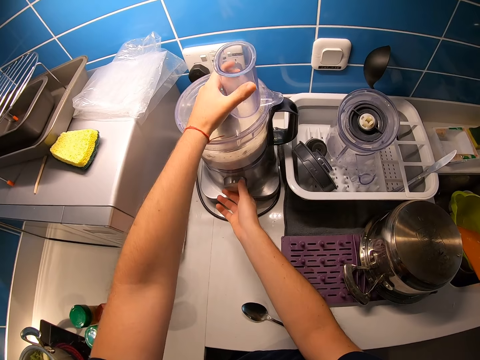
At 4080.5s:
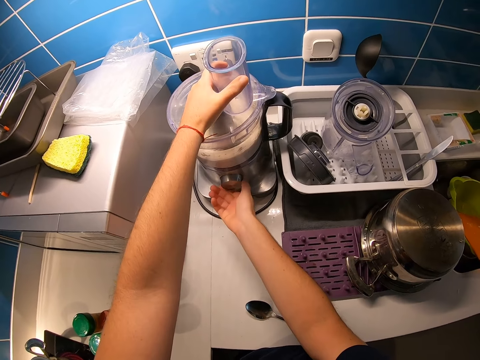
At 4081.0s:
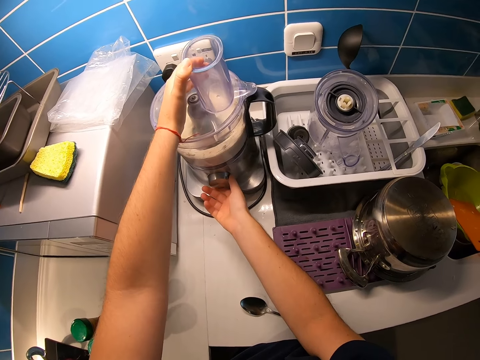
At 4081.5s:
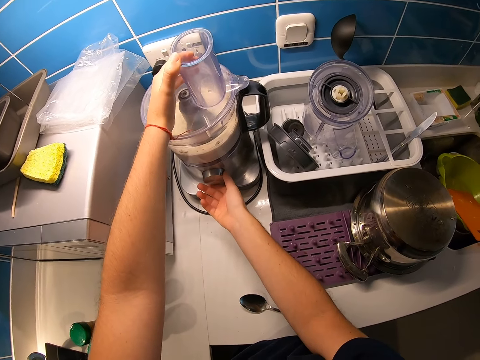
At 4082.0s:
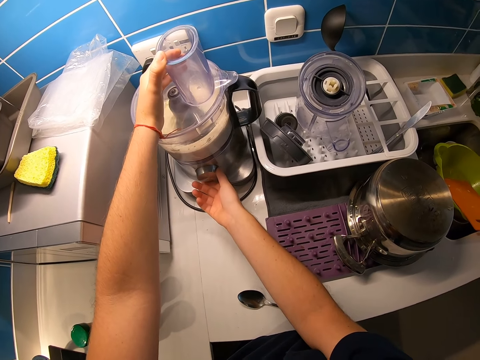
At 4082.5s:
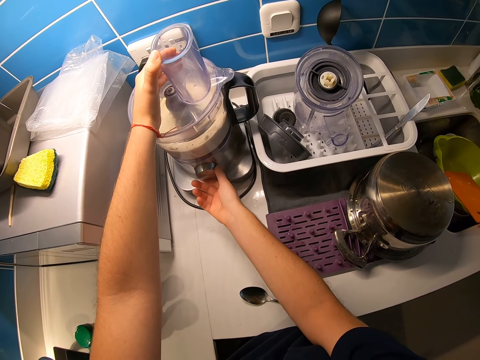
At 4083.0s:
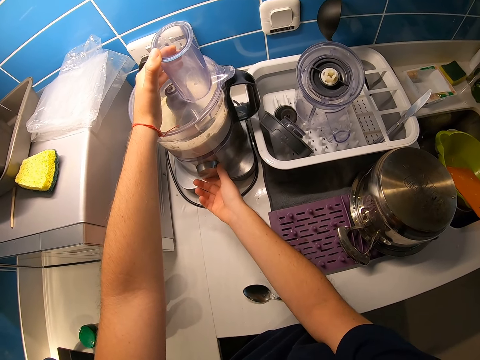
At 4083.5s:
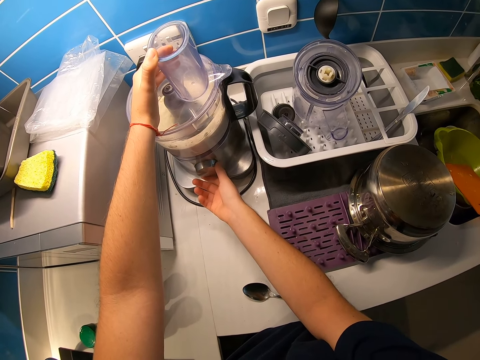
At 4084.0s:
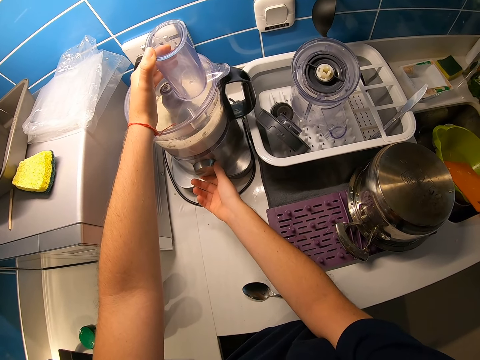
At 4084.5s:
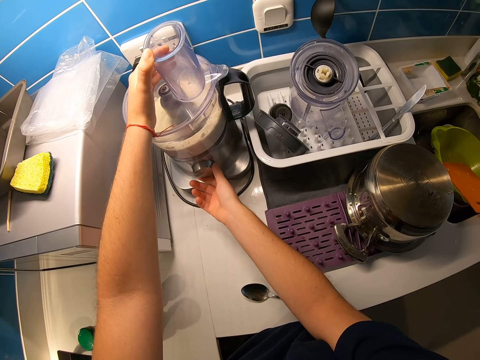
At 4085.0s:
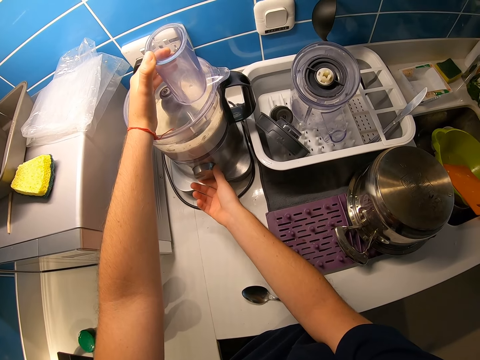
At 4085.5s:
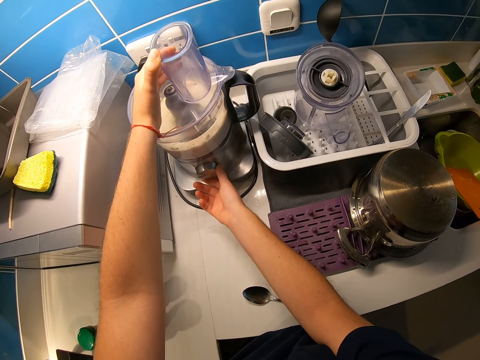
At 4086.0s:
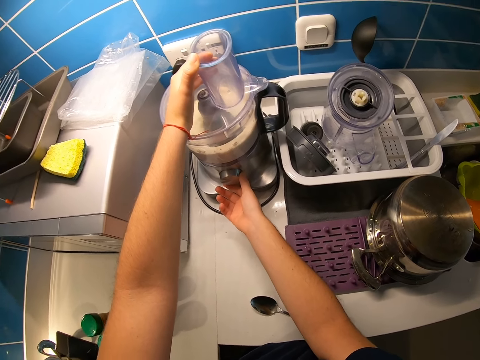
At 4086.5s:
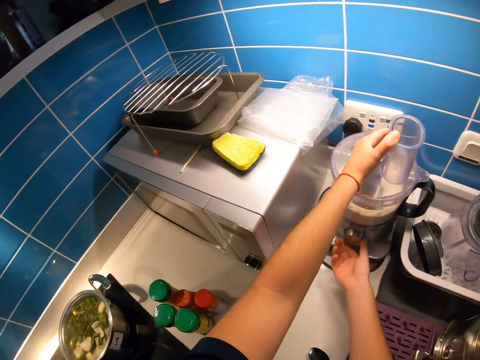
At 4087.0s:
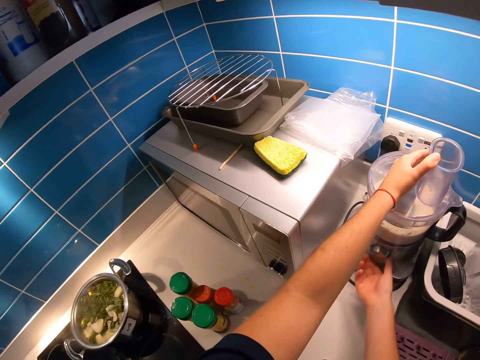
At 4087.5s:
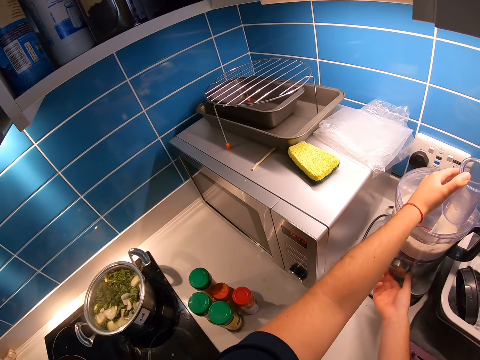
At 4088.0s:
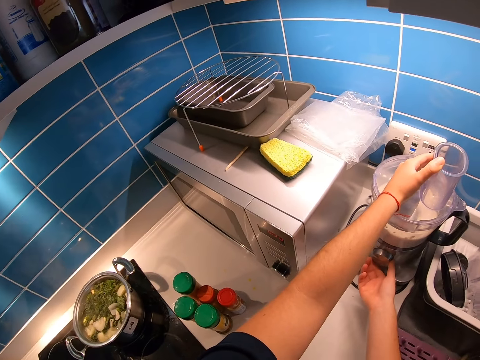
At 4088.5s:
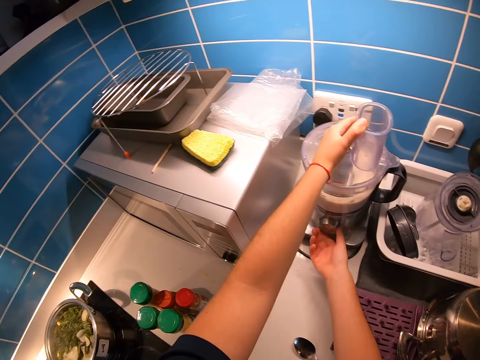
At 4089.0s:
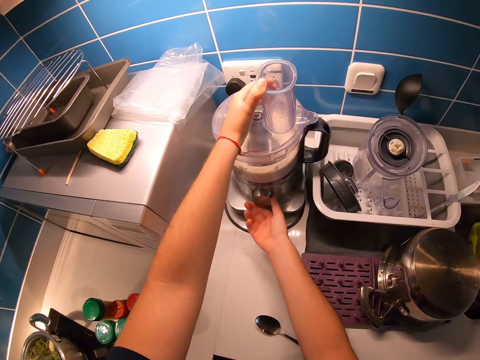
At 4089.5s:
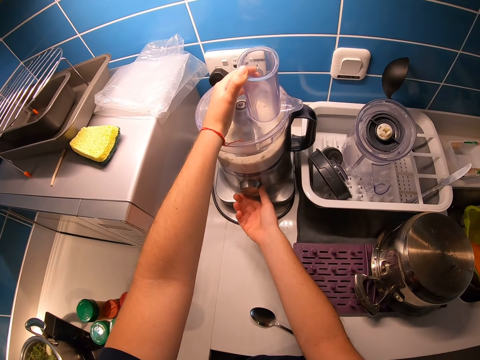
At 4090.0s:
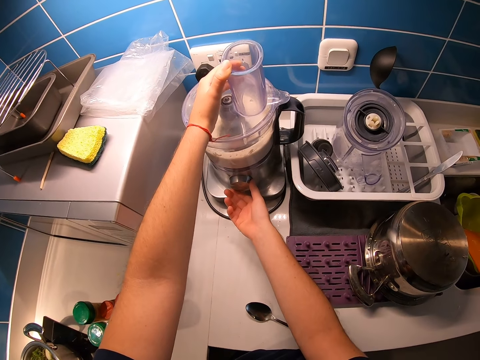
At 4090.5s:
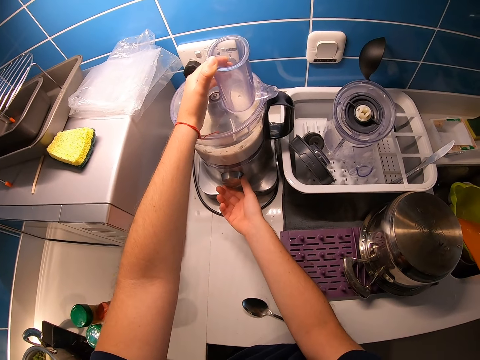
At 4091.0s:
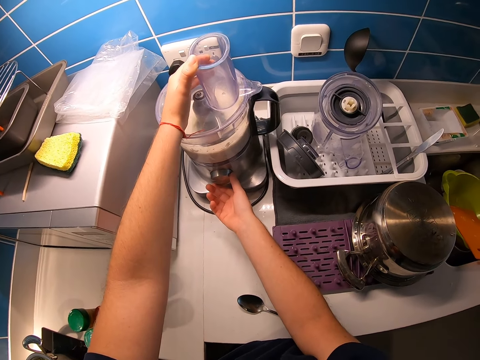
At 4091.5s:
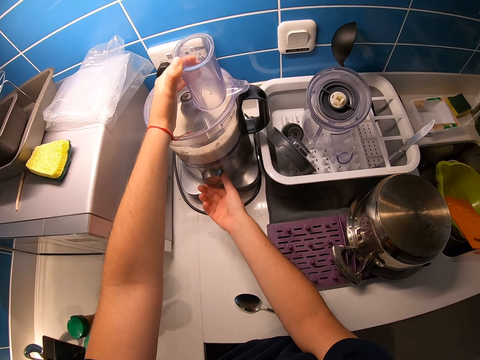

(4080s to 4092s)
The camera wearer puts his right hand on the food processor switch. He switches on the food processor with his right hand. He blends butter. He looks around the kitchen. He blends the butter.

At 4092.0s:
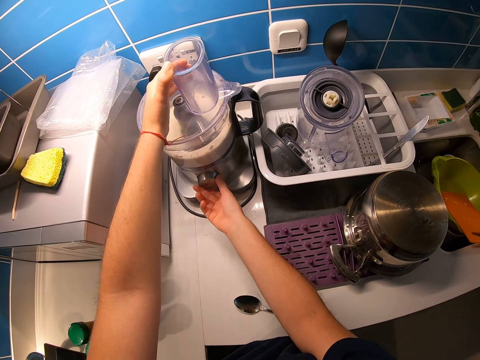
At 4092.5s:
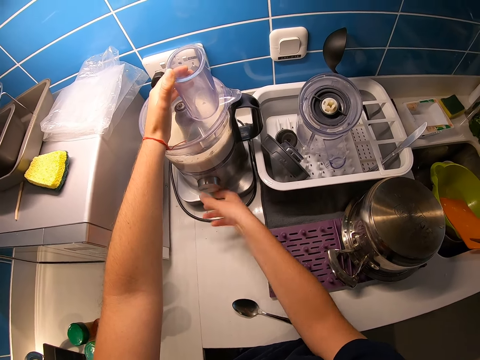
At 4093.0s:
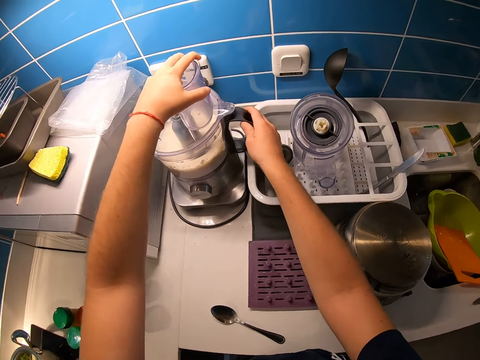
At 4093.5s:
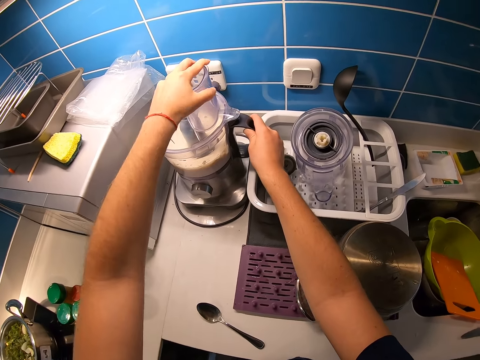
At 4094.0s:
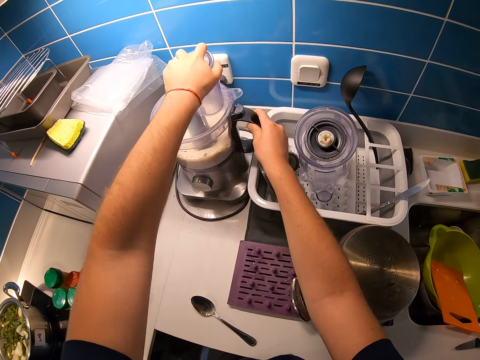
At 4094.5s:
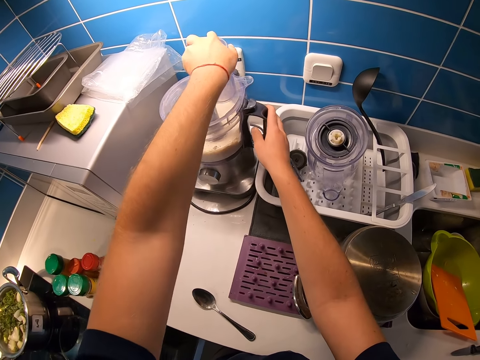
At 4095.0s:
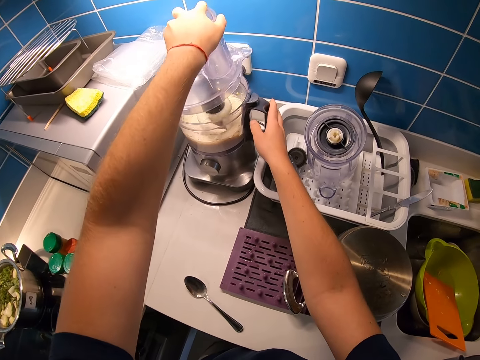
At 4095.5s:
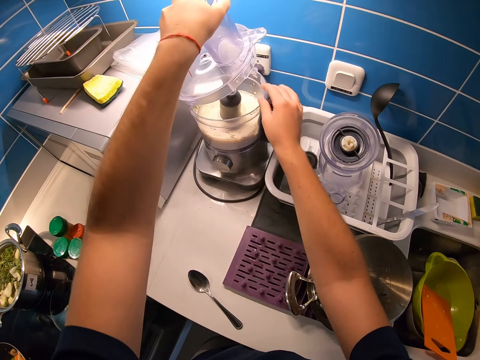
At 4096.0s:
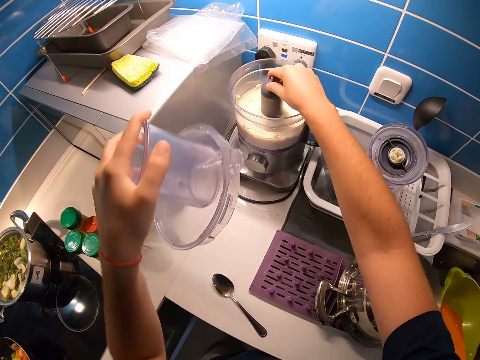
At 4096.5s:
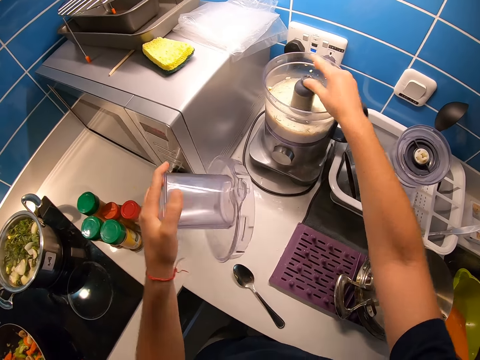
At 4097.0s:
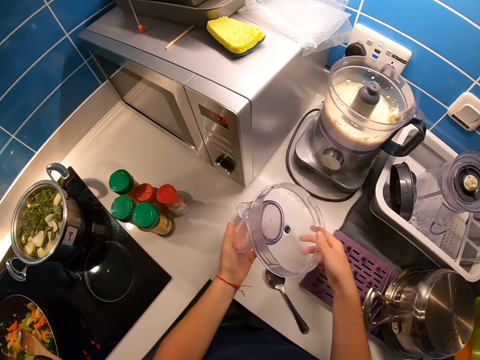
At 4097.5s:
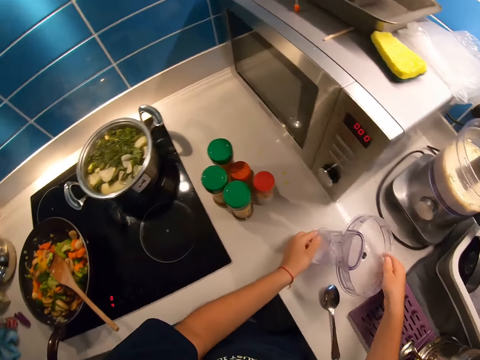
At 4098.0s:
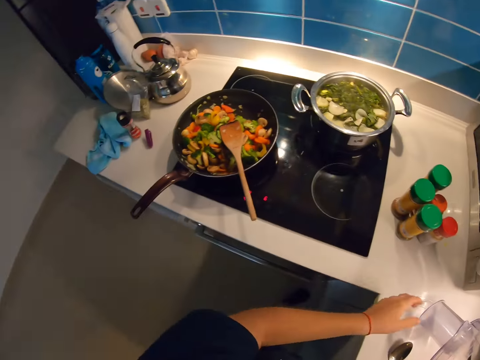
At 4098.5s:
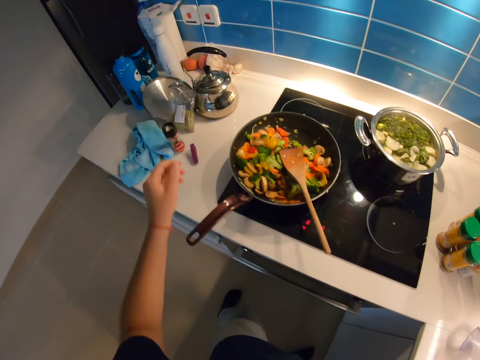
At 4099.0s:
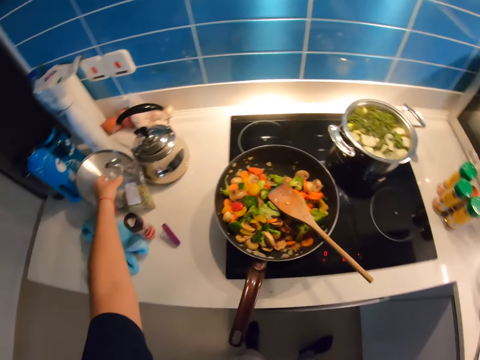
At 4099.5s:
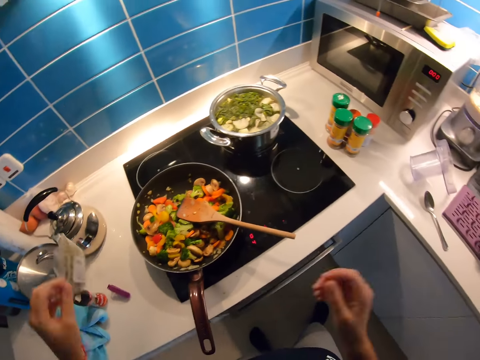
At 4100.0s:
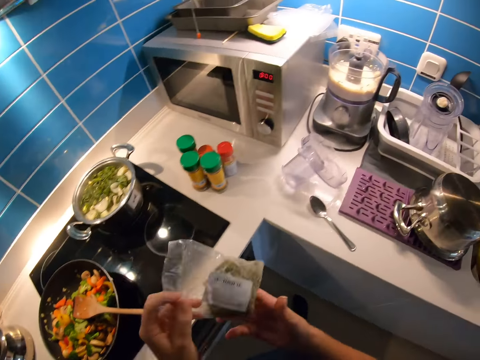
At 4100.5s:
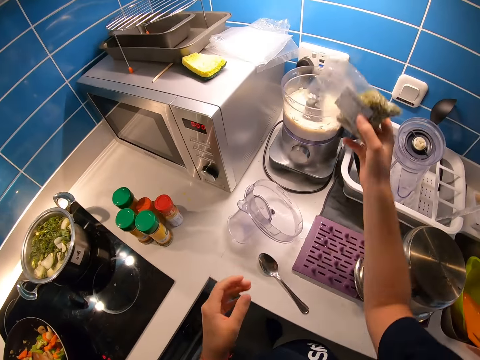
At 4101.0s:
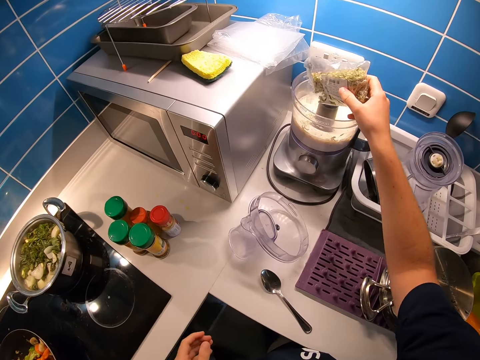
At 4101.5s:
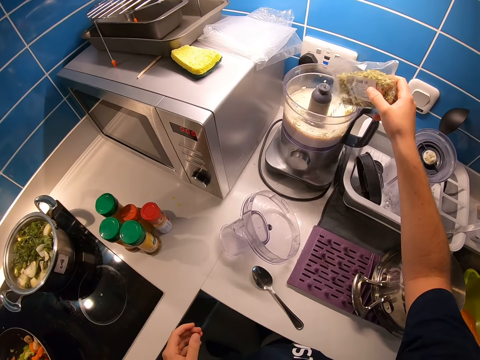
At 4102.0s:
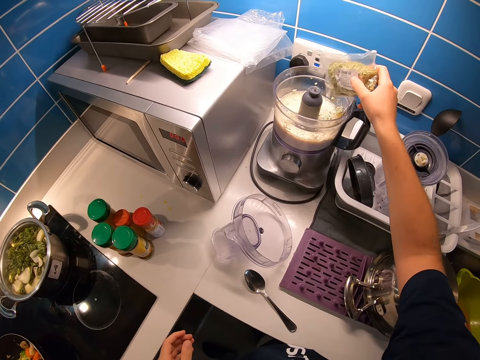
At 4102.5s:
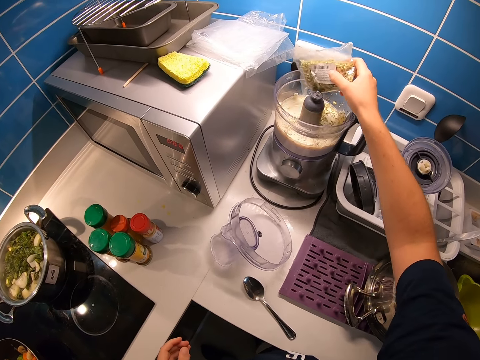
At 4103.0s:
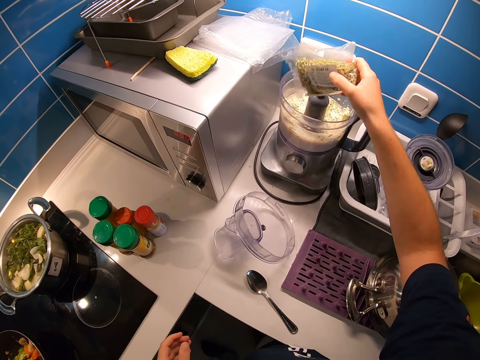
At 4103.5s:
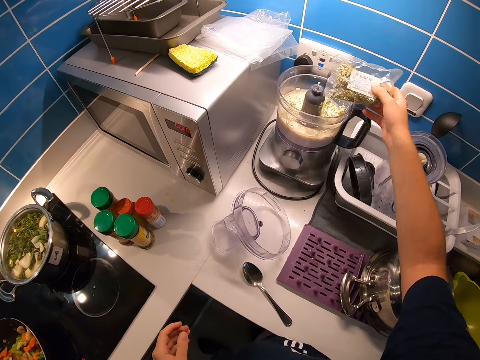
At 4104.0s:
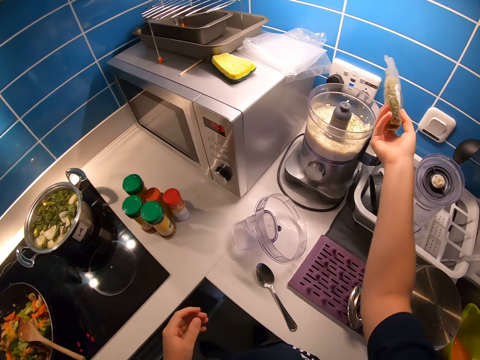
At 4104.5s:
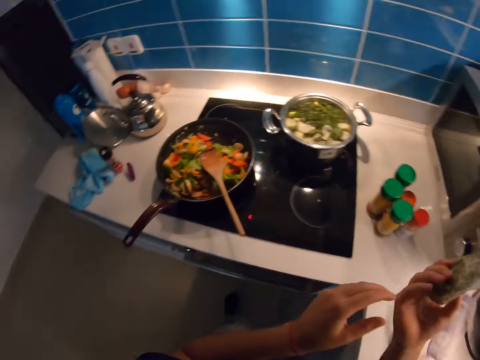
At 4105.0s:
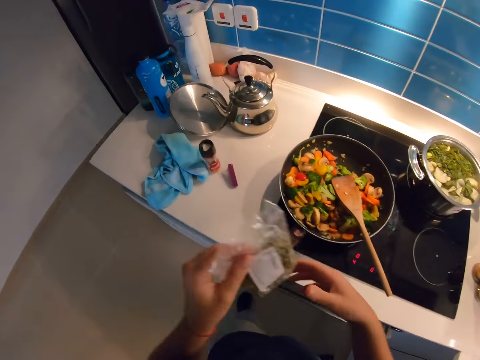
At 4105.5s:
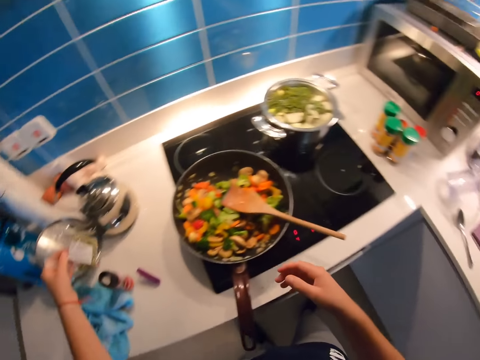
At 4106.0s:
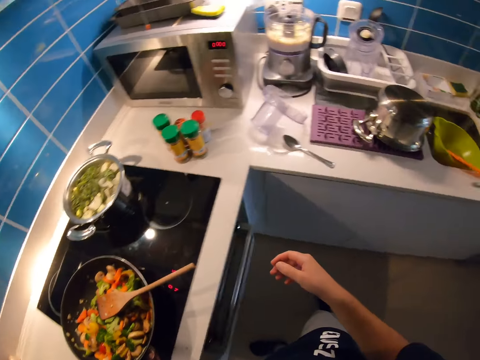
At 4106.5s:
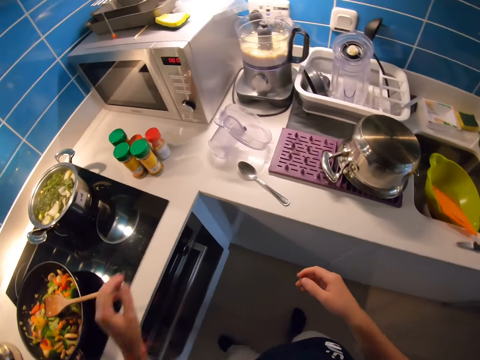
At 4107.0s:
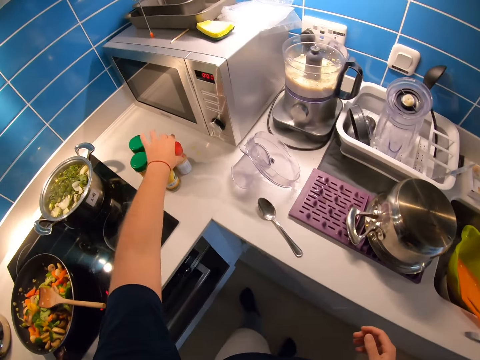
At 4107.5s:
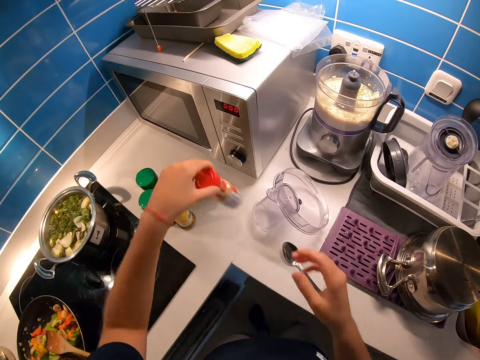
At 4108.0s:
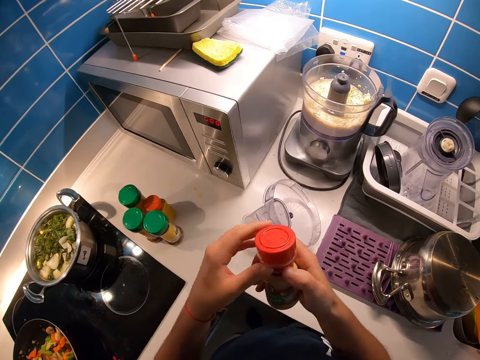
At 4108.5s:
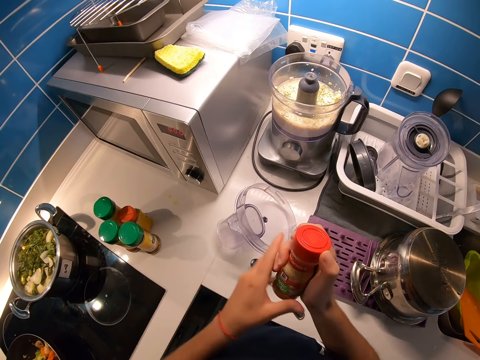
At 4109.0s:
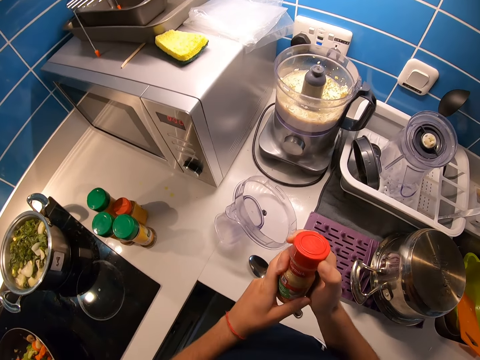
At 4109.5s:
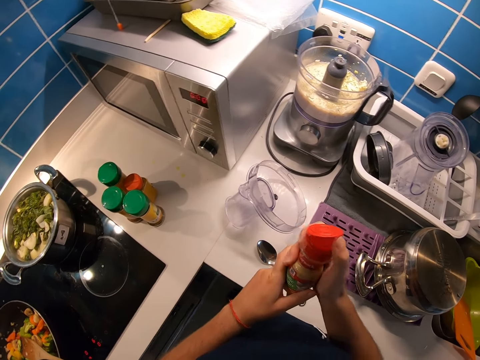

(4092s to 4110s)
The camera wearer switches off the food processor with his right hand. He puts his right hand on the handle of the food processor. He opens the cover of the food processor with his left hand. He adjusts the food processor with his right hand. He puts down the cover of the food processor on the kitchen cabinet with both hands. He looks around the kitchen. He picks up a sauce from the kitchen cabinet with his left hand. He puts the sauce on his right hand. He puts part of the sauce in the food processor. He puts the sauce on his left hand. He walks around the kitchen. He drops the sauce on the cabinet. He looks around the kitchen. He picks up the sauce from the kitchen cabinet with his left hand. He holds the sauce with both hands. He opens the sauce with his right hand.
